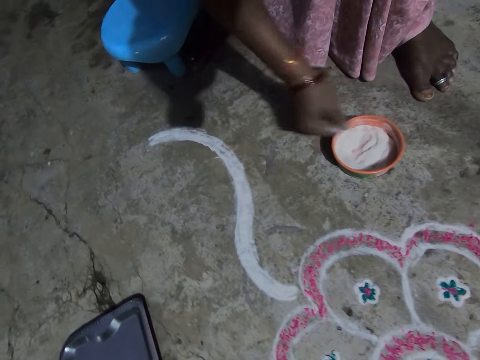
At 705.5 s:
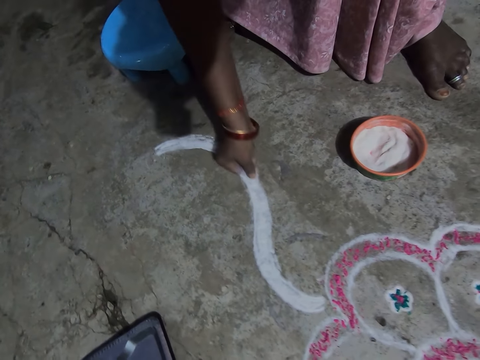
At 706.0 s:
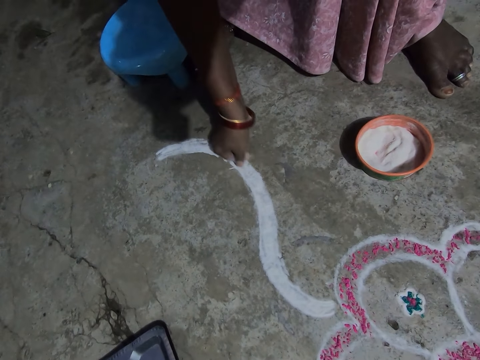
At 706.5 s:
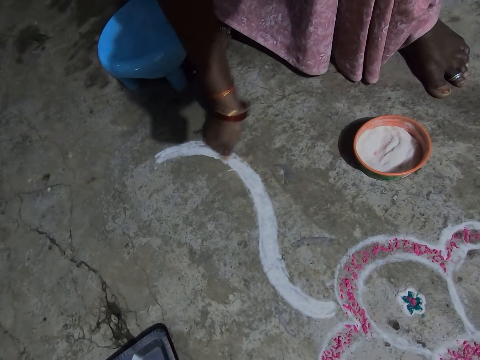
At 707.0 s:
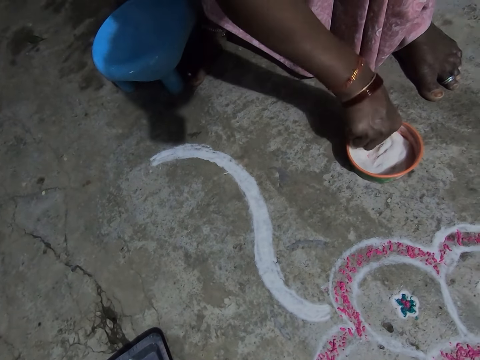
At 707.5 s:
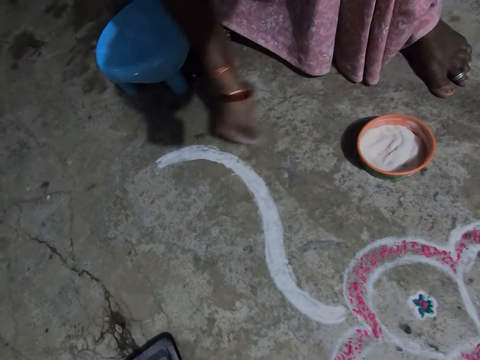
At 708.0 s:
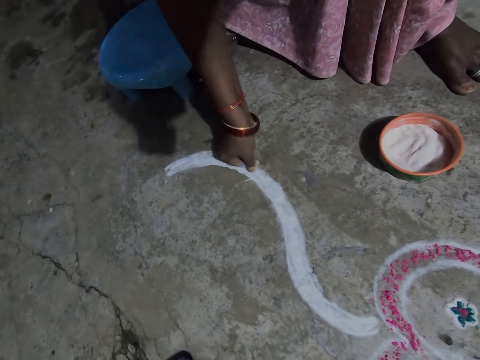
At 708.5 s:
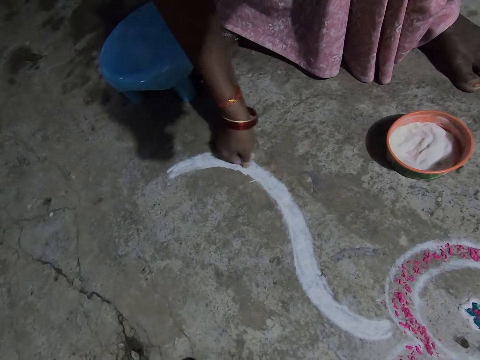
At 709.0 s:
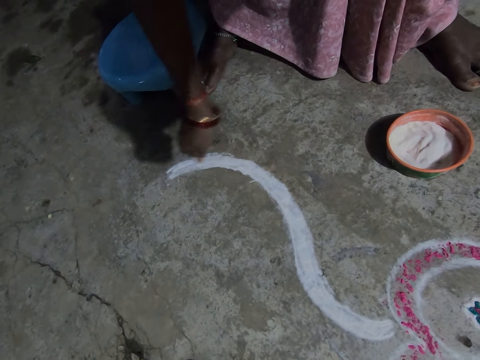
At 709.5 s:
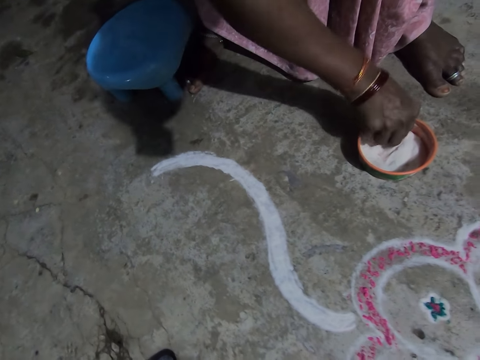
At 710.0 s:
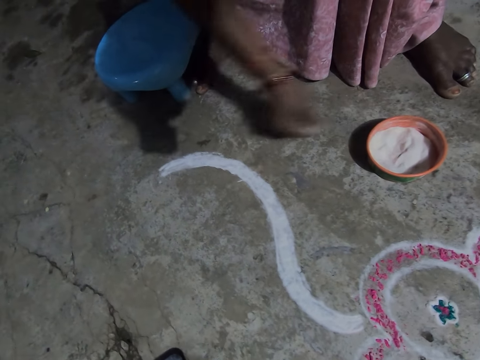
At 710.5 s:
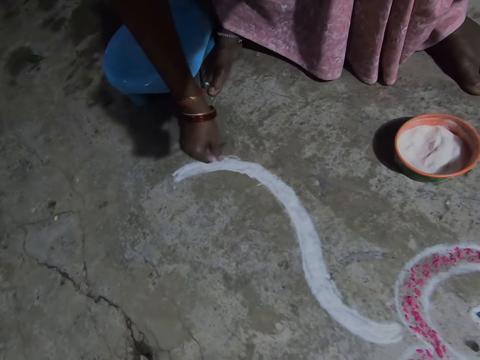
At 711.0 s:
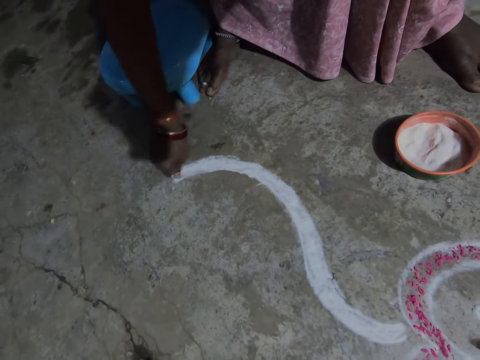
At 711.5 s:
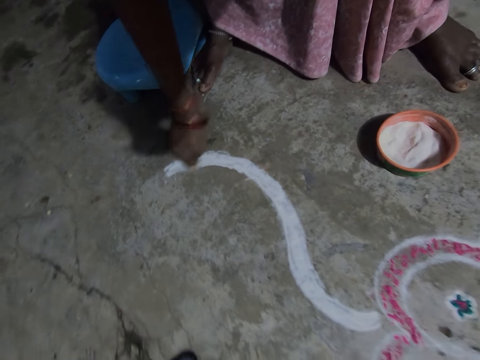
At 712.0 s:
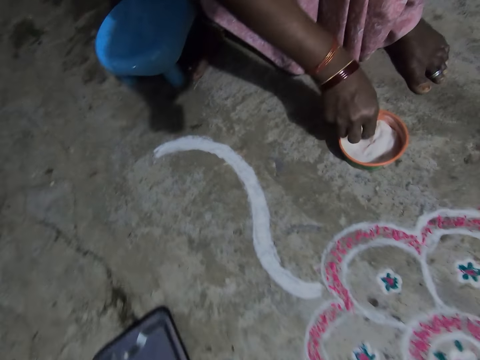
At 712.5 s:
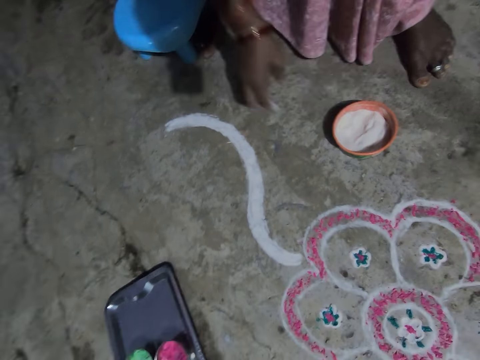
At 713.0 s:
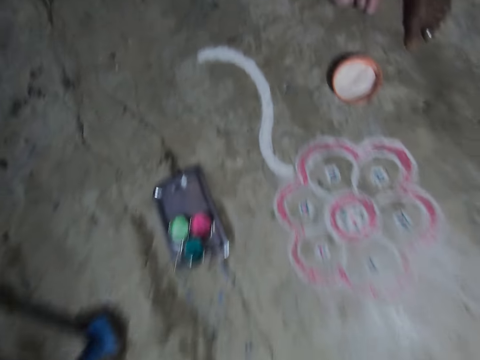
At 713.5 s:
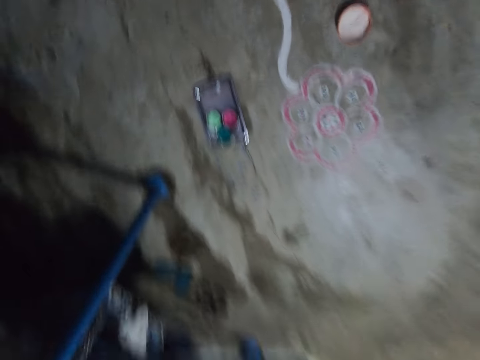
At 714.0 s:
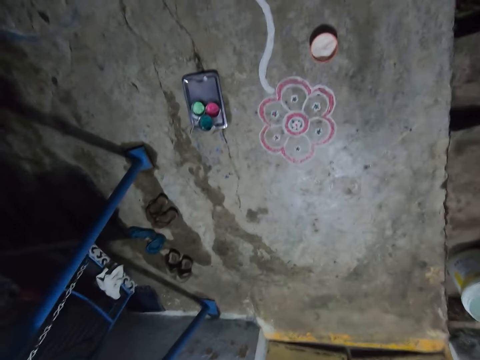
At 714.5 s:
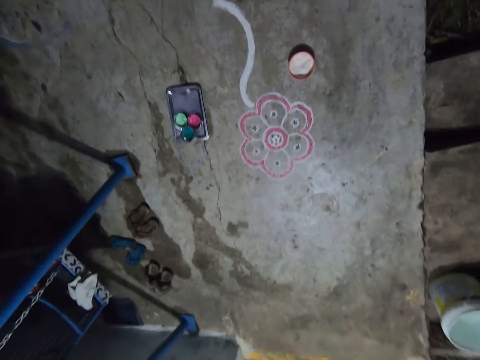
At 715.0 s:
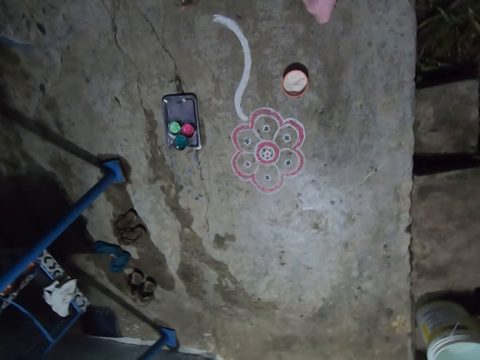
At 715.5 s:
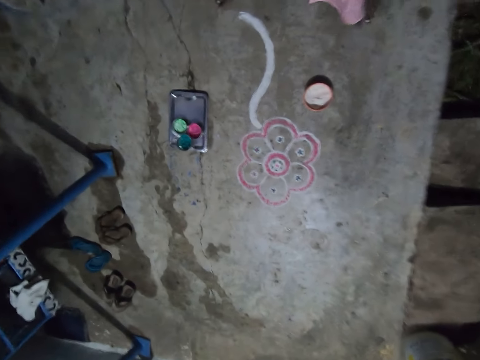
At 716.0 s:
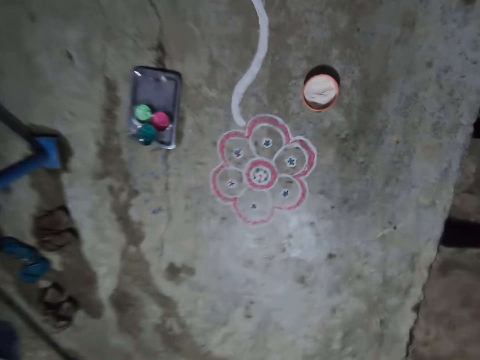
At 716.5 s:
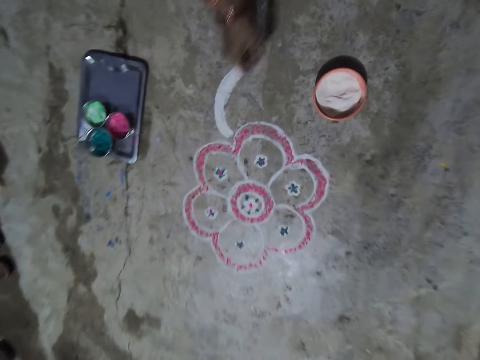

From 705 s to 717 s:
The camera wearer picks the powder paint or powder colour in a container. She sprinkles the powder paint on the floor. She picks the powder paint in the container. She sprinkles the powder paint on the floor. She picks the powder paint in the container. She sprinkles the powder paint on the floor. She puts the powder colour in the container. She removes the powder paint in her hand. She looks at the decoration on the floor.

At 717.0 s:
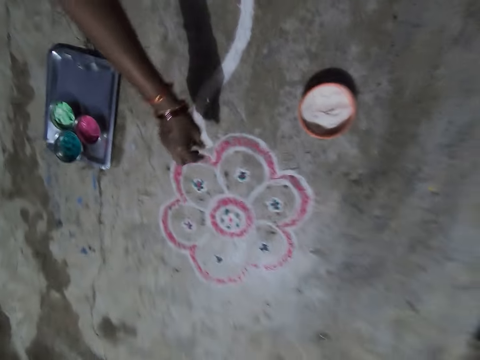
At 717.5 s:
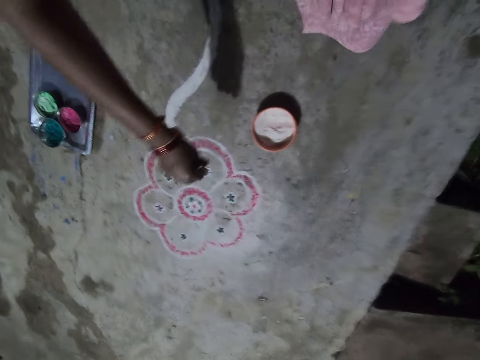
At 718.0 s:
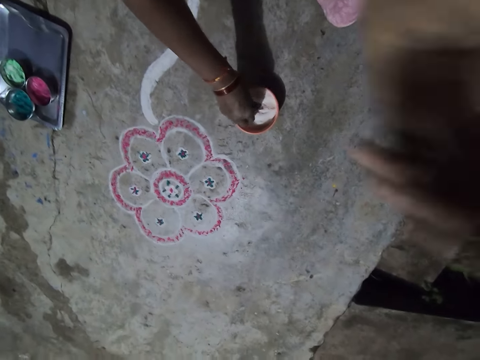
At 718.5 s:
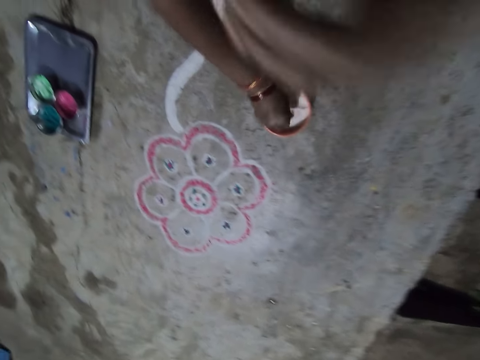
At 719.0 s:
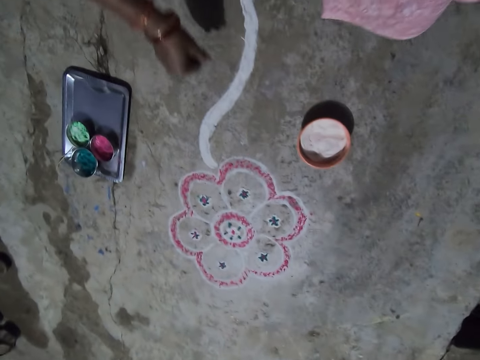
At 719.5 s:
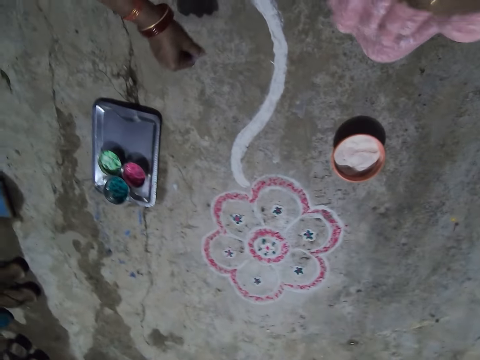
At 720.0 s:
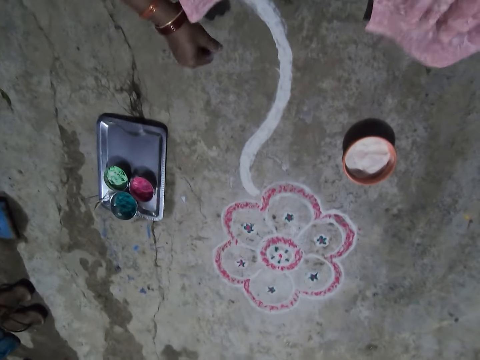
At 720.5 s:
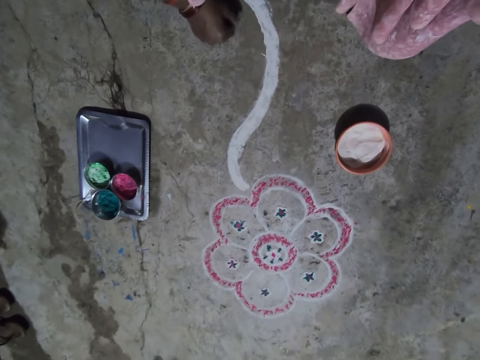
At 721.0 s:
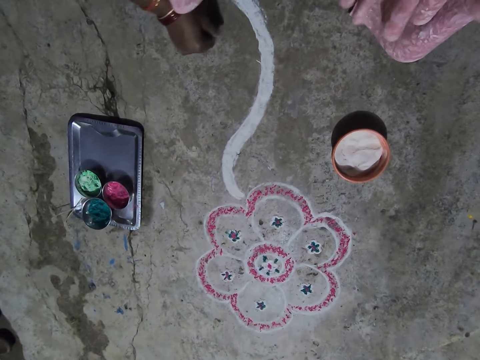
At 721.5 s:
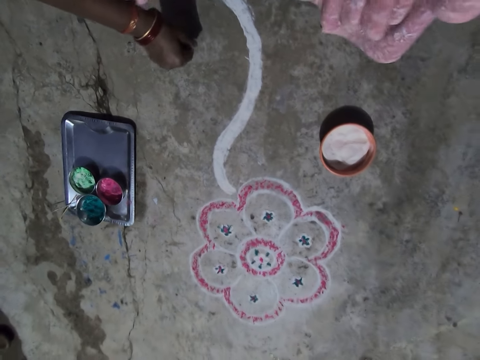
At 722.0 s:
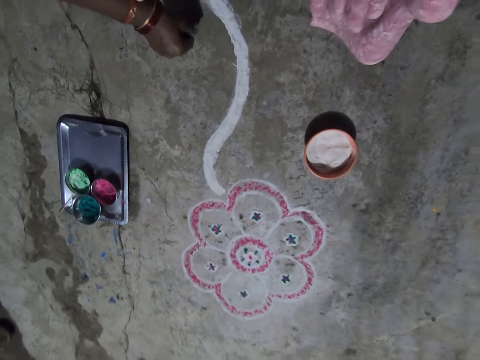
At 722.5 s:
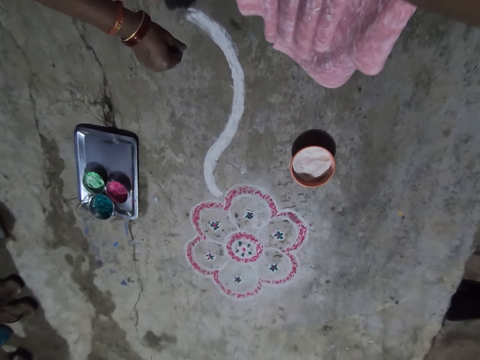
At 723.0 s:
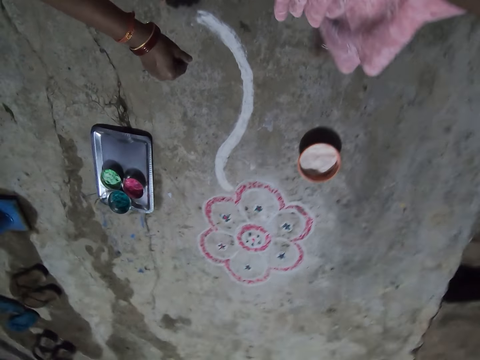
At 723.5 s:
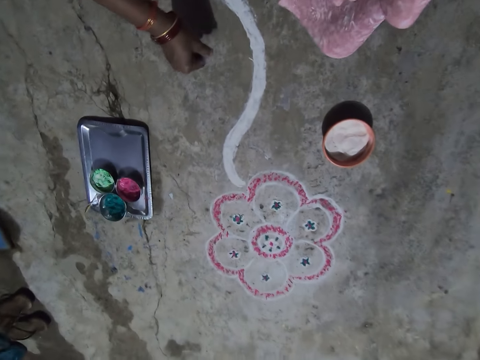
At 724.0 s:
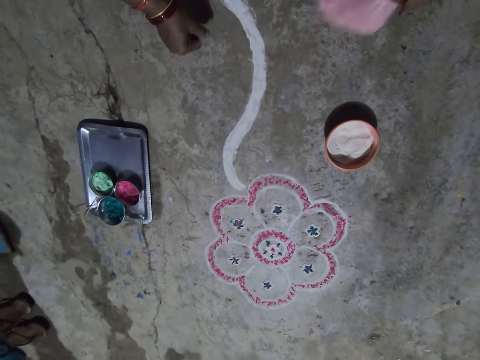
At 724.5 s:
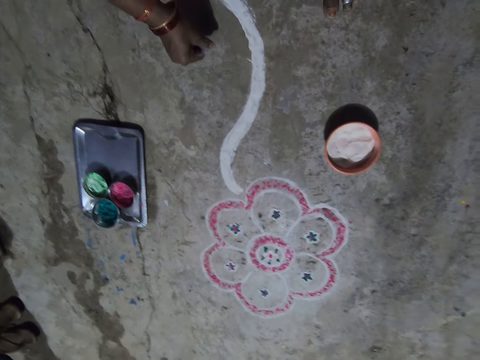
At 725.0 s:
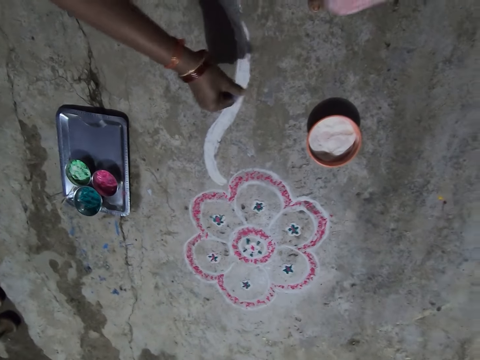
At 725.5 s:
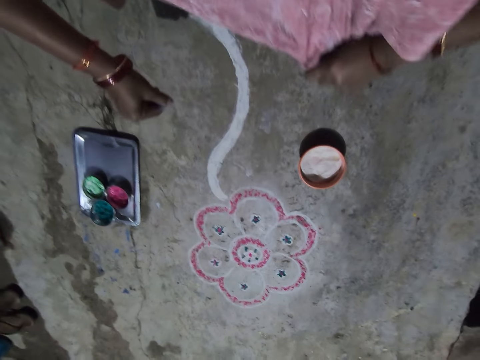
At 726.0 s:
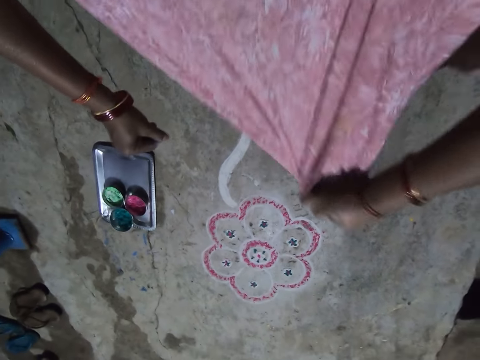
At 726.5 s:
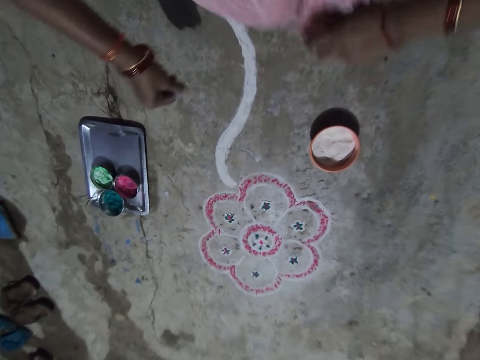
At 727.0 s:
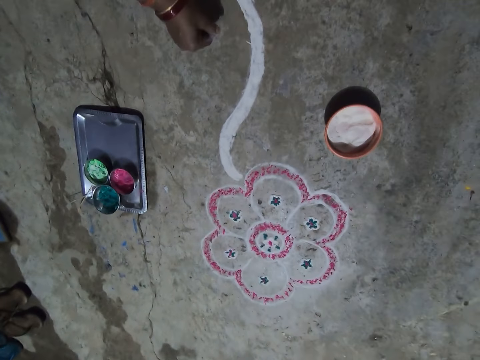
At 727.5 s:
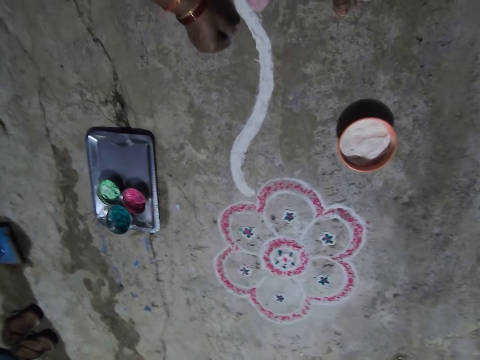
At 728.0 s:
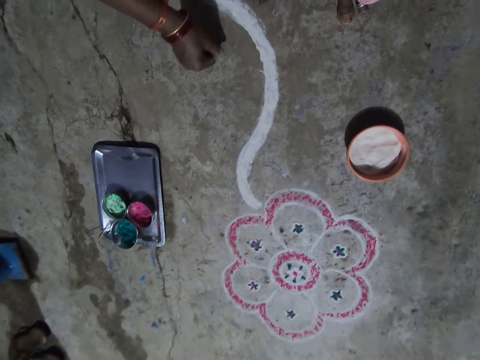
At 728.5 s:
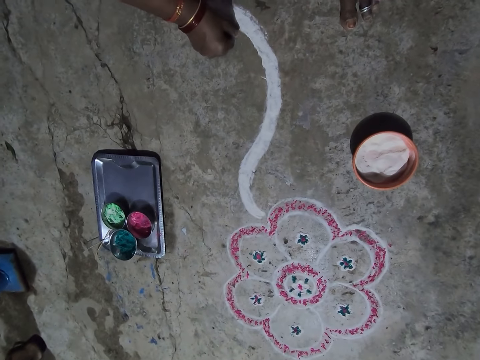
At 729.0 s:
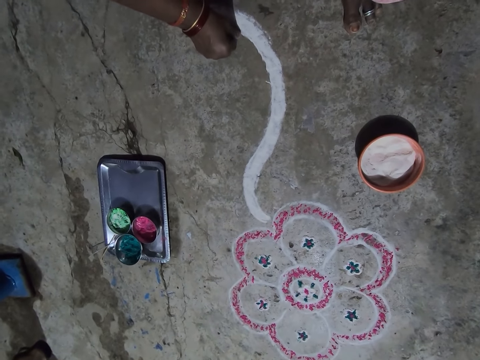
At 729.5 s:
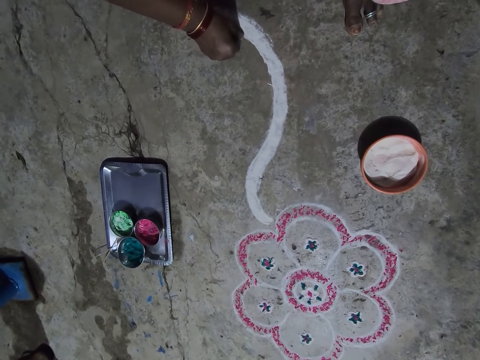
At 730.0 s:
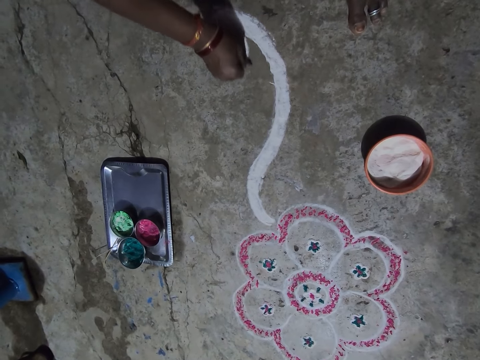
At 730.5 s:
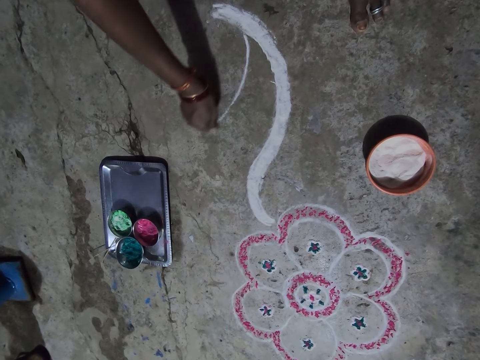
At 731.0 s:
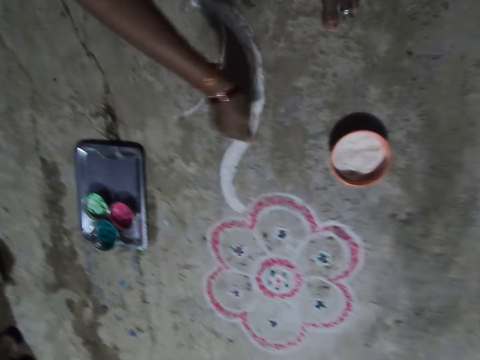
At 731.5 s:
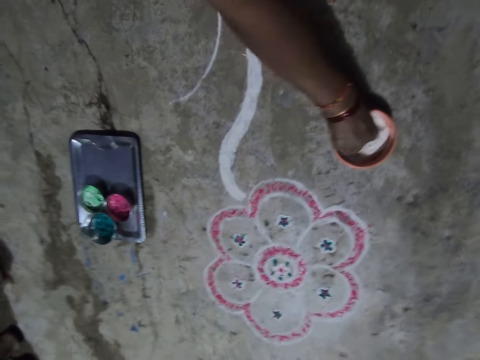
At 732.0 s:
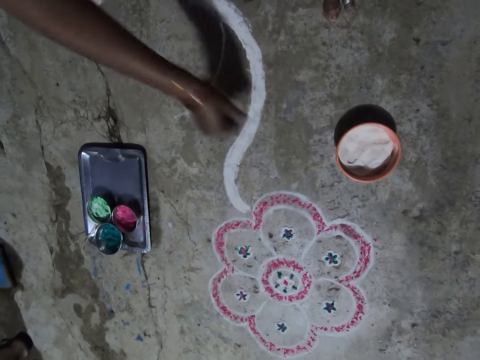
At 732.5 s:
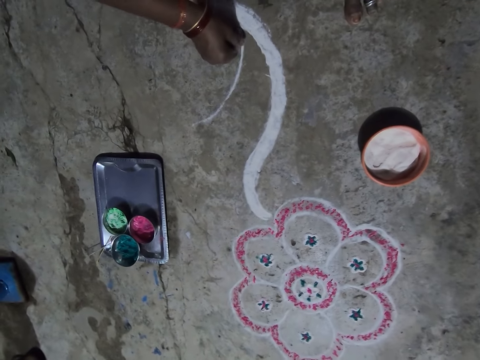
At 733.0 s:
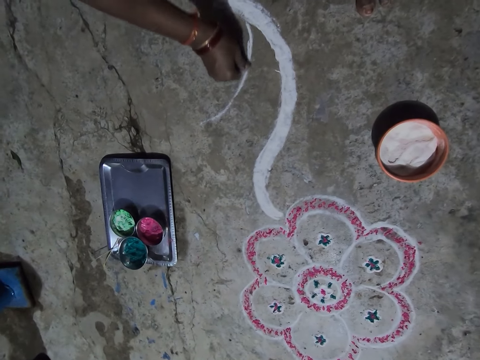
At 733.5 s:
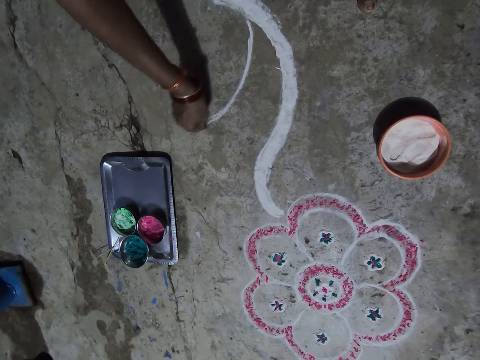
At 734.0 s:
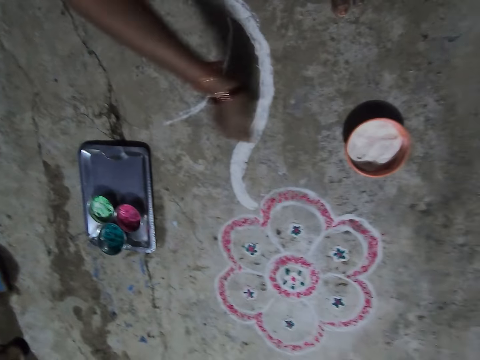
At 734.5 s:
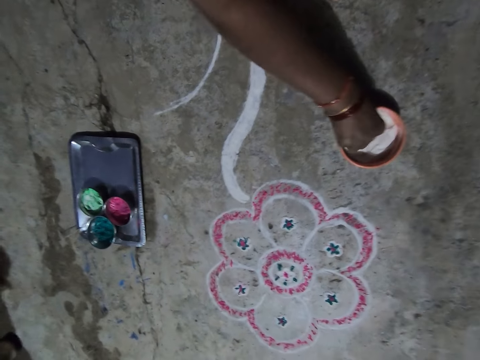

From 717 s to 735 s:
The camera wearer pours the powder colour or powder paint on the floor. She picks the powder paint in a container. She holds the powder colour. She pours the powder colour on the floor. She pulls her cloth. She sprinkles the powder paint on the floor. She picks the powder paint in the container. She sprinkles the powder paint on the floor.
